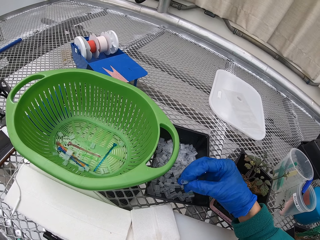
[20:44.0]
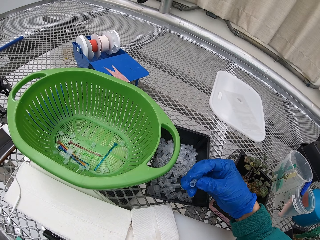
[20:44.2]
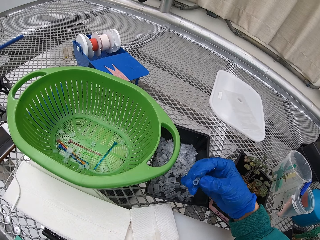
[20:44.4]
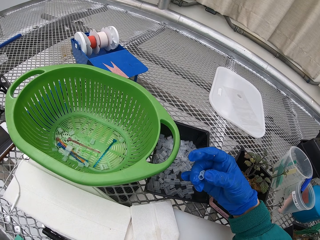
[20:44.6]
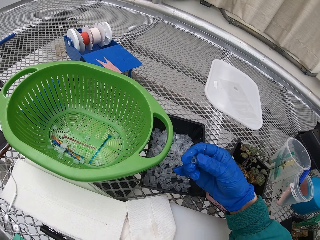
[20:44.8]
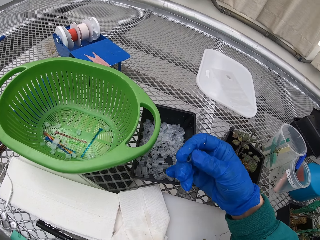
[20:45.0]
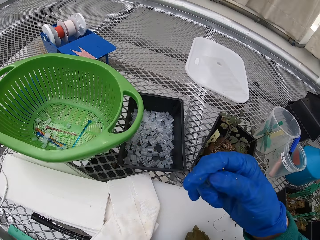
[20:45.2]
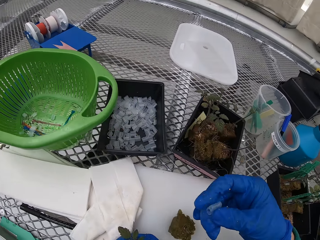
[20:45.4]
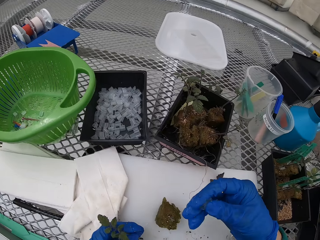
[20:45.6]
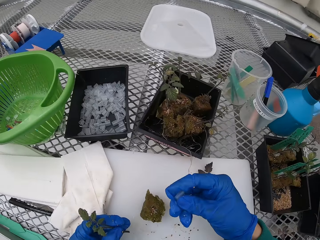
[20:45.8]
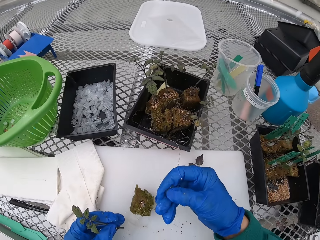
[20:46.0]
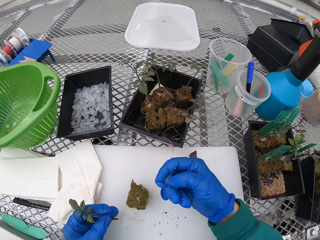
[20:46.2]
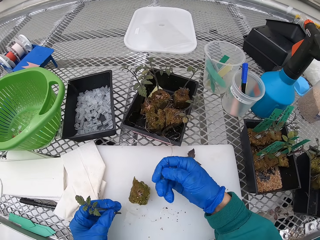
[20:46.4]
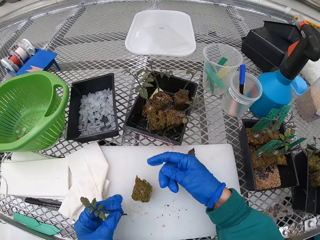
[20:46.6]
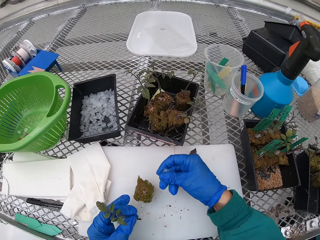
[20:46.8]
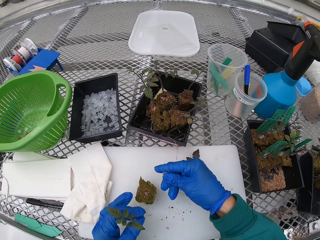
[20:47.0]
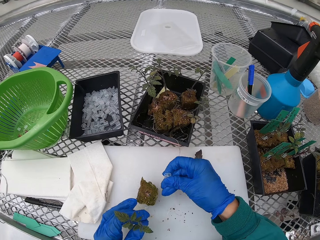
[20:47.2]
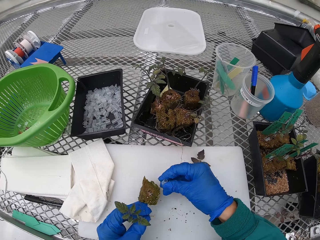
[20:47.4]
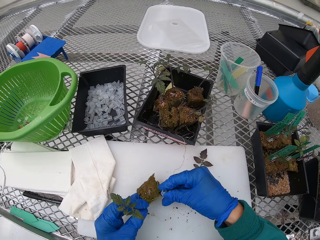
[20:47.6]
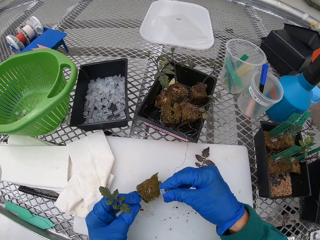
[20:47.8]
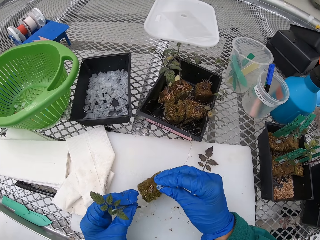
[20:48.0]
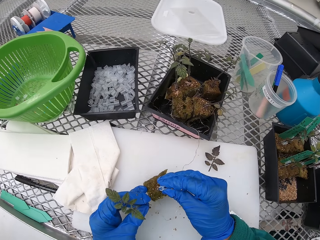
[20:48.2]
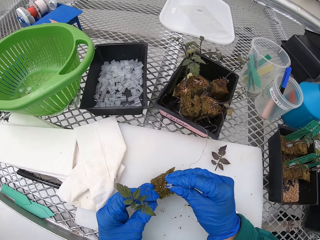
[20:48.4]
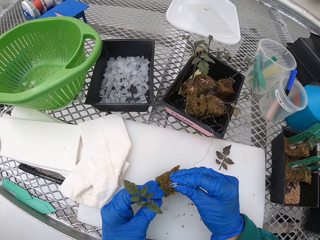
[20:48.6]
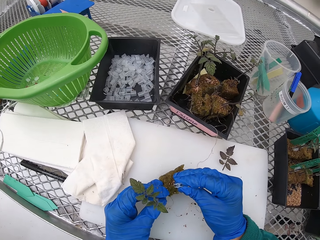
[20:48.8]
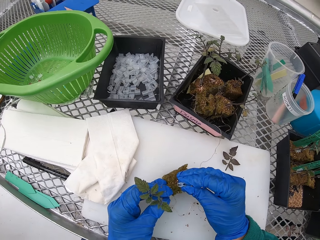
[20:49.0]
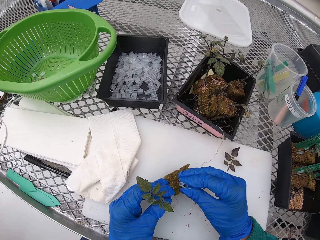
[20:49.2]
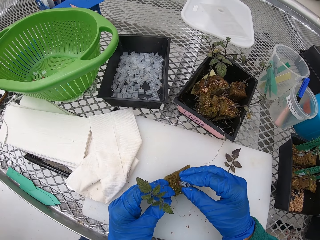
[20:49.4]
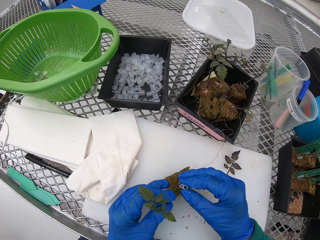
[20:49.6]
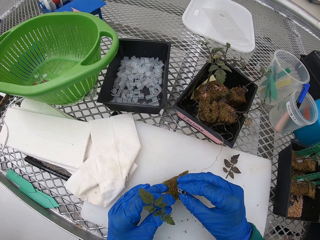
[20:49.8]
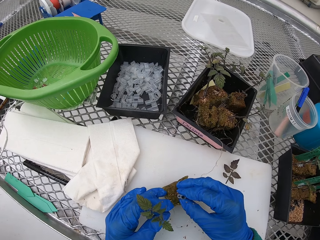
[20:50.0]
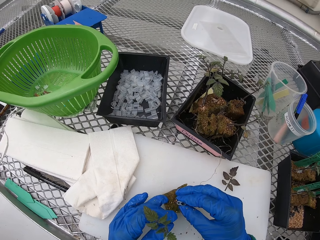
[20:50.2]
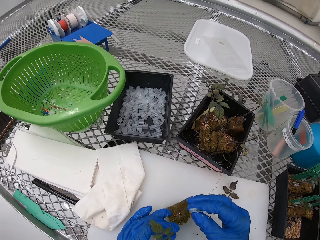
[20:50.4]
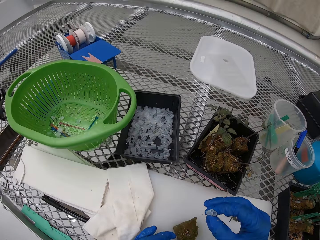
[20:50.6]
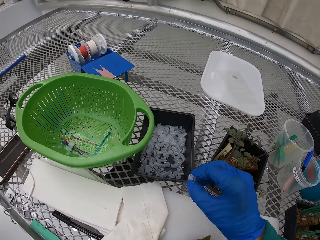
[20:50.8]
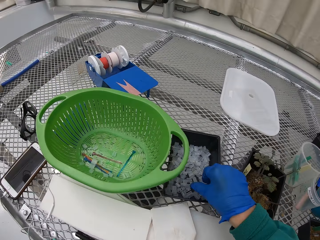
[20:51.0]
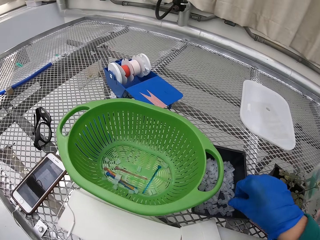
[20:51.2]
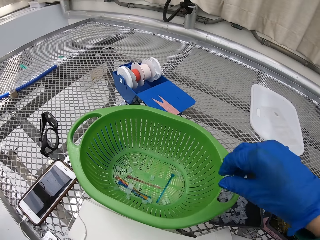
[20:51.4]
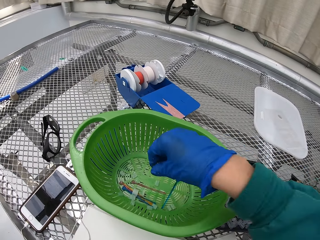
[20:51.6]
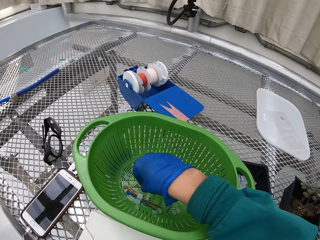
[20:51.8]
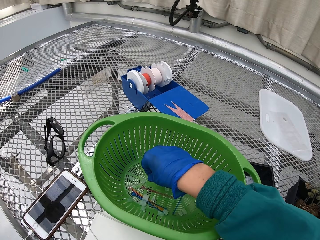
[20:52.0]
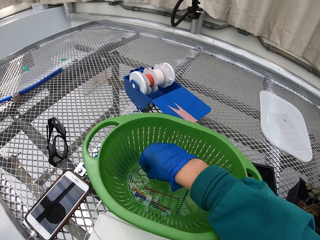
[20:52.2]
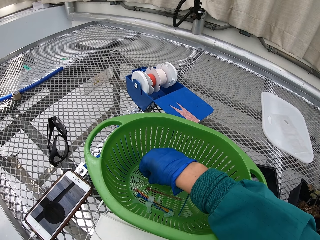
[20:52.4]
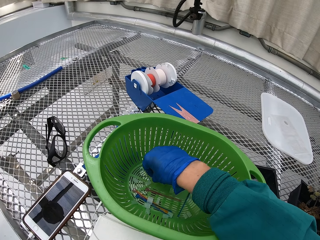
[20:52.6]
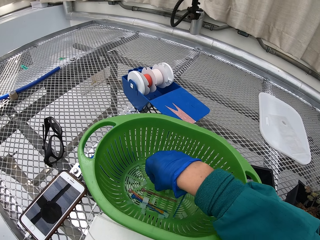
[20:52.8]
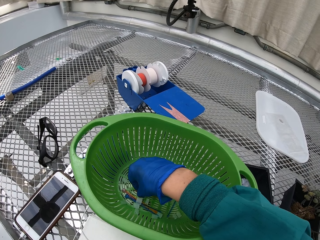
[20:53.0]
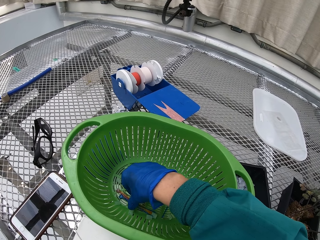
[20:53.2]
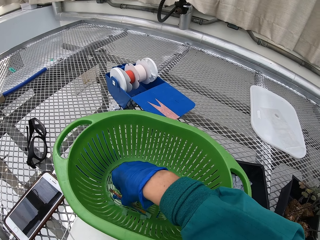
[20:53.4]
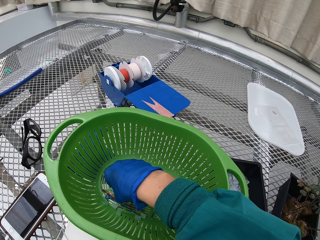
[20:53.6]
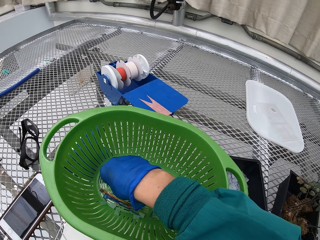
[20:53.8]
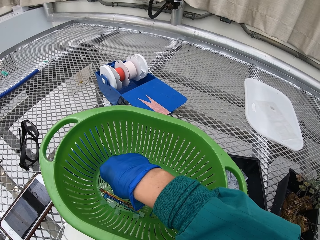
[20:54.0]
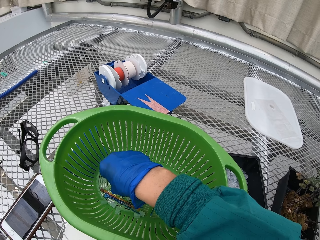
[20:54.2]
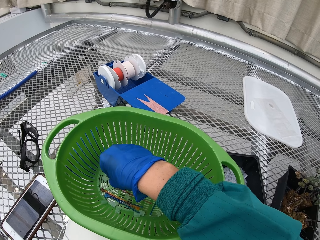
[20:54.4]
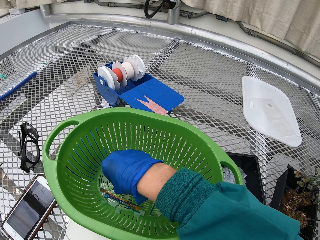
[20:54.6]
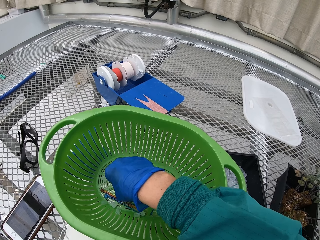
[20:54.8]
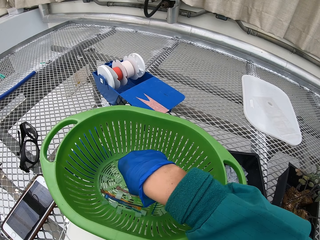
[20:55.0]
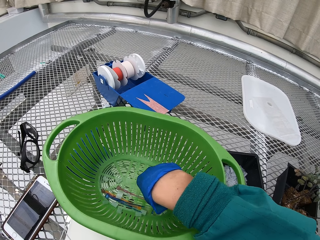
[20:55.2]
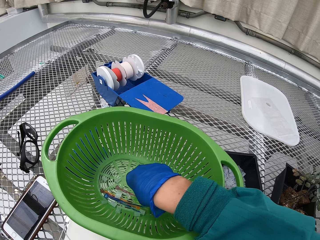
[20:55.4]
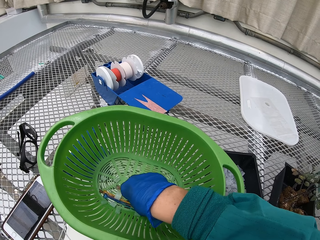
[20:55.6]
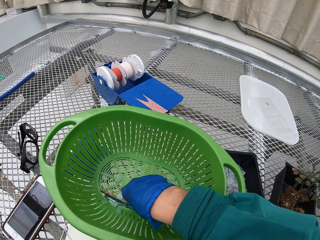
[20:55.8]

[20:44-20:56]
The camera wearer attaches the small plant on the plant. They join the flower with the floral tubes. They put a floral tube on the plastic bowl. They pick the floral tubes from the plastic bowl.

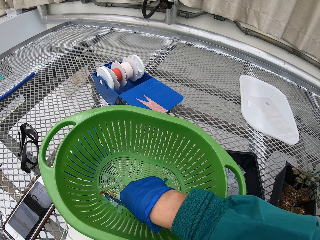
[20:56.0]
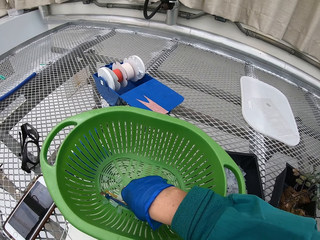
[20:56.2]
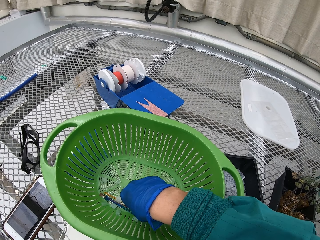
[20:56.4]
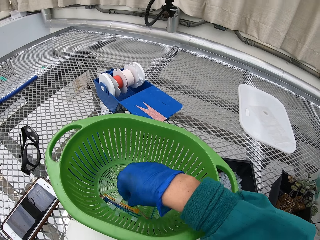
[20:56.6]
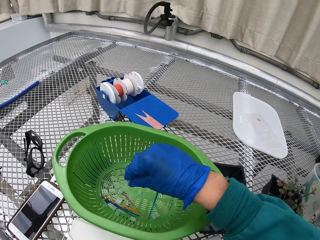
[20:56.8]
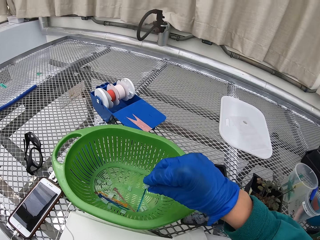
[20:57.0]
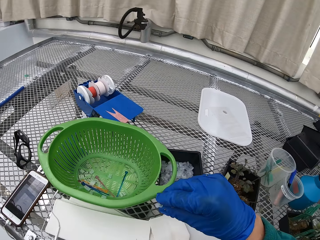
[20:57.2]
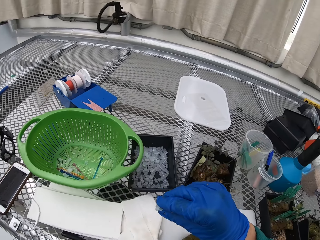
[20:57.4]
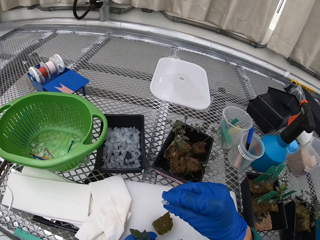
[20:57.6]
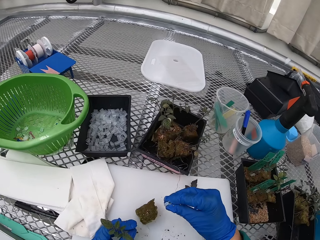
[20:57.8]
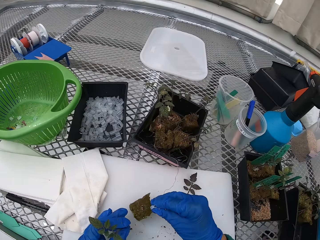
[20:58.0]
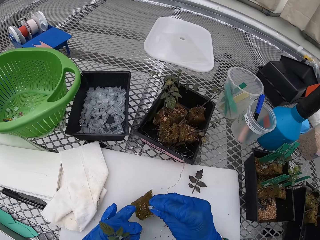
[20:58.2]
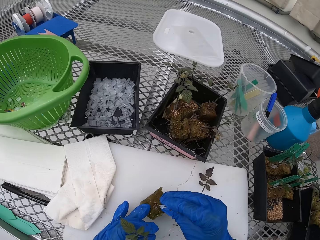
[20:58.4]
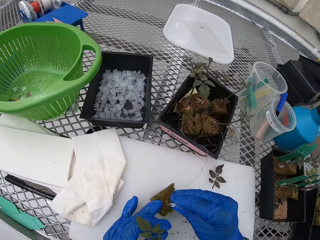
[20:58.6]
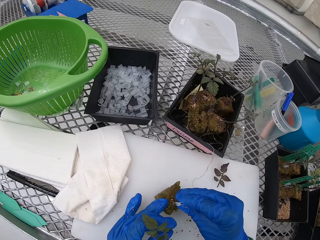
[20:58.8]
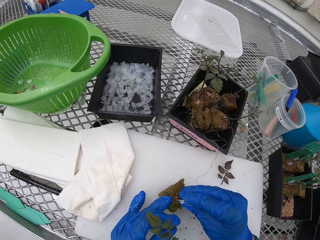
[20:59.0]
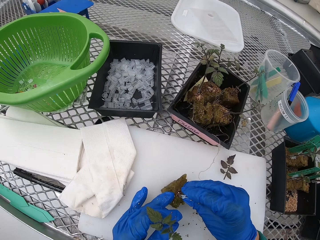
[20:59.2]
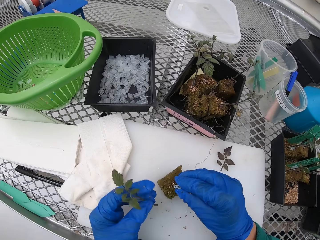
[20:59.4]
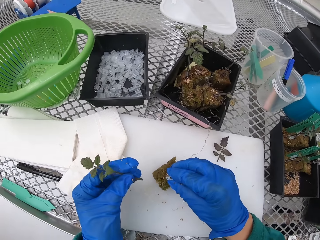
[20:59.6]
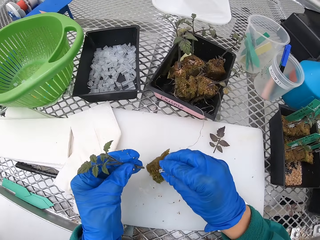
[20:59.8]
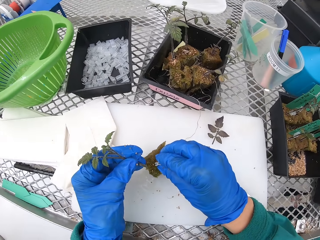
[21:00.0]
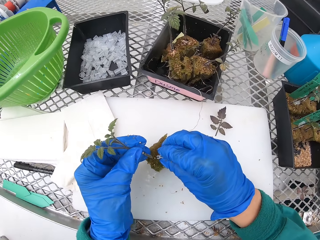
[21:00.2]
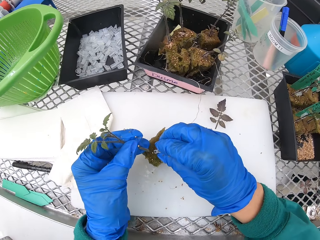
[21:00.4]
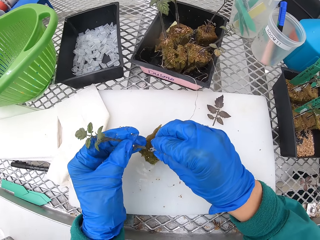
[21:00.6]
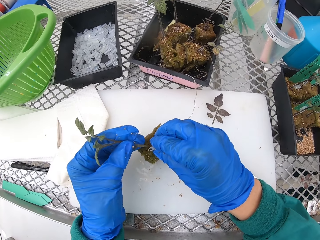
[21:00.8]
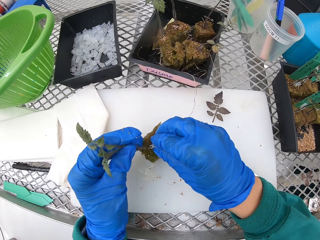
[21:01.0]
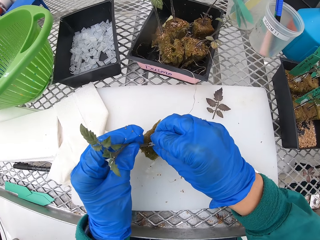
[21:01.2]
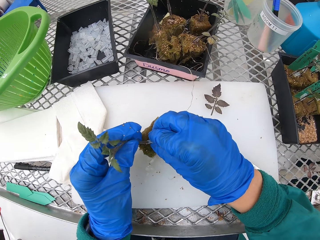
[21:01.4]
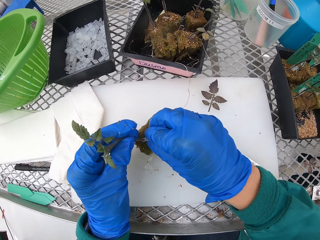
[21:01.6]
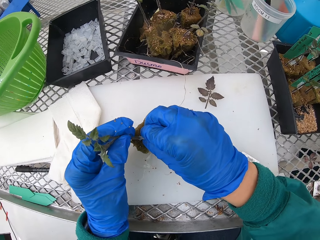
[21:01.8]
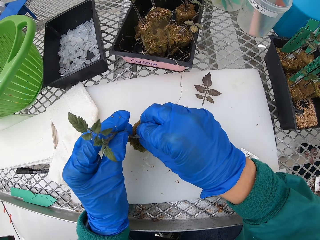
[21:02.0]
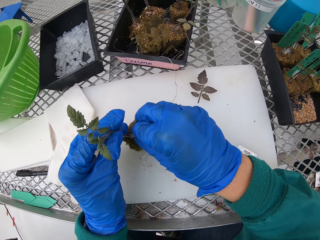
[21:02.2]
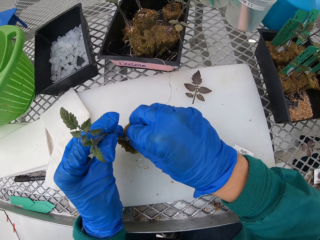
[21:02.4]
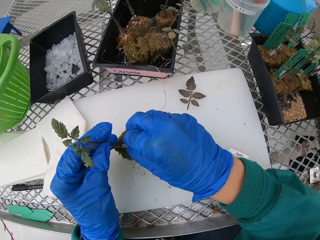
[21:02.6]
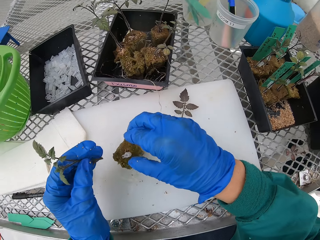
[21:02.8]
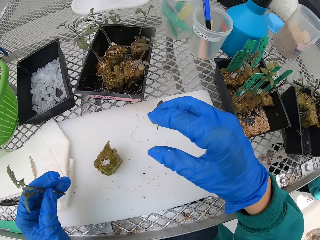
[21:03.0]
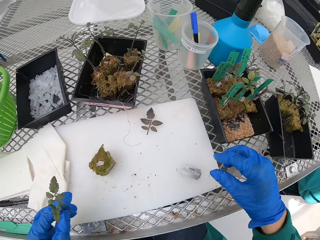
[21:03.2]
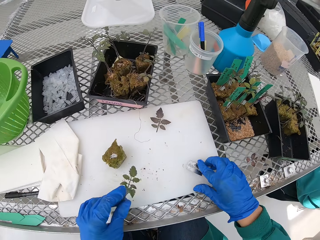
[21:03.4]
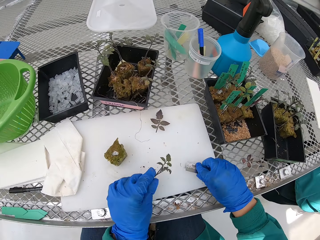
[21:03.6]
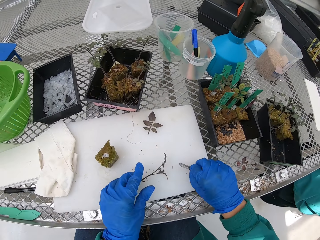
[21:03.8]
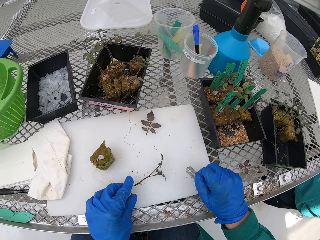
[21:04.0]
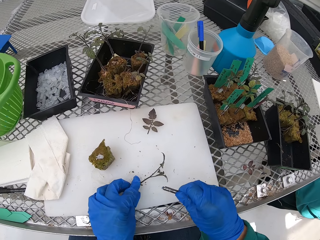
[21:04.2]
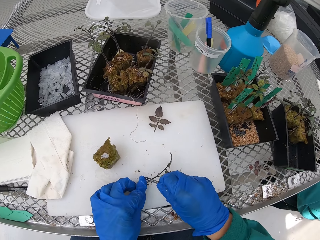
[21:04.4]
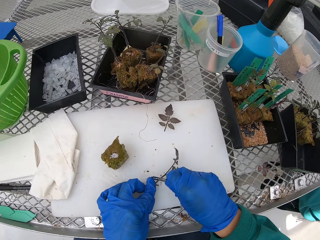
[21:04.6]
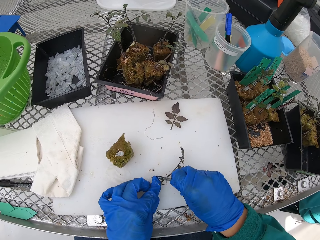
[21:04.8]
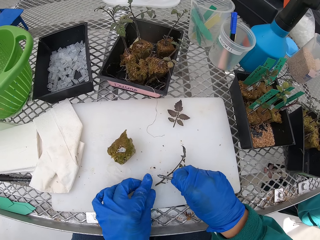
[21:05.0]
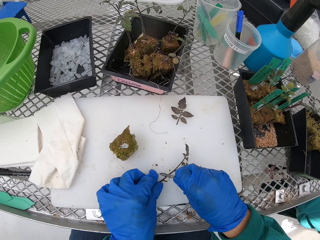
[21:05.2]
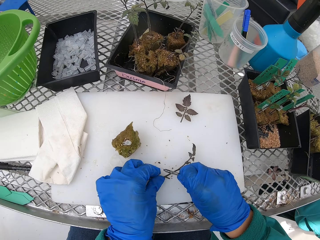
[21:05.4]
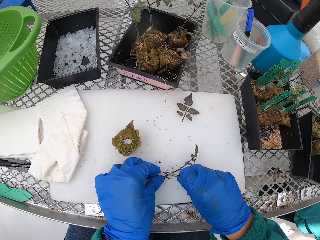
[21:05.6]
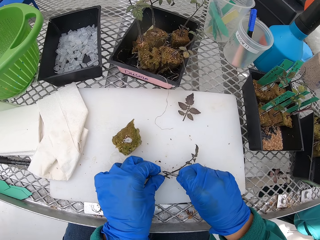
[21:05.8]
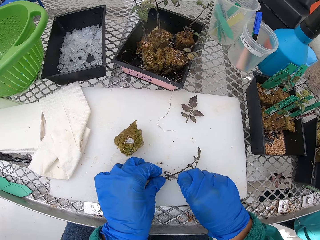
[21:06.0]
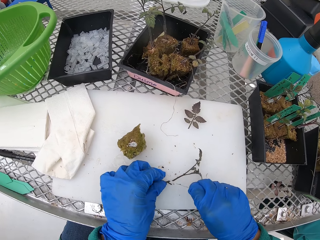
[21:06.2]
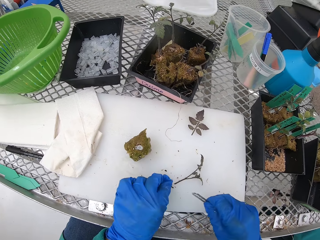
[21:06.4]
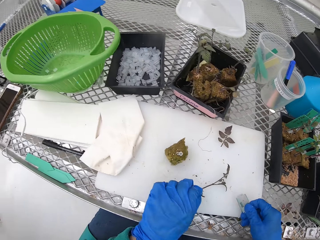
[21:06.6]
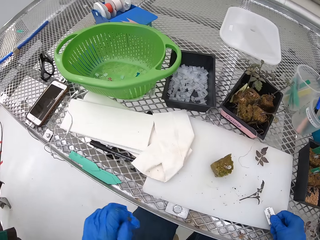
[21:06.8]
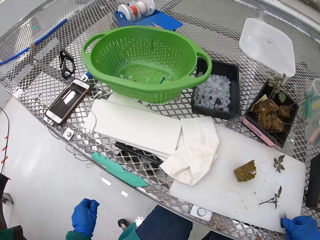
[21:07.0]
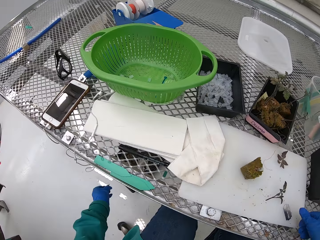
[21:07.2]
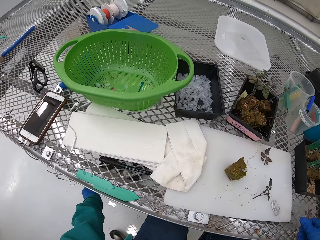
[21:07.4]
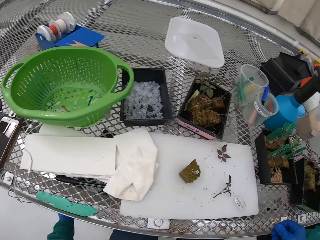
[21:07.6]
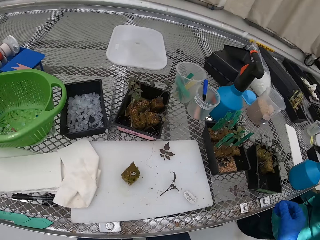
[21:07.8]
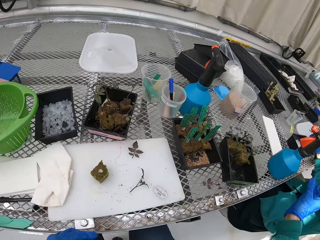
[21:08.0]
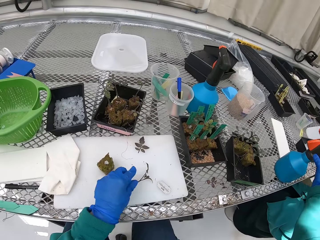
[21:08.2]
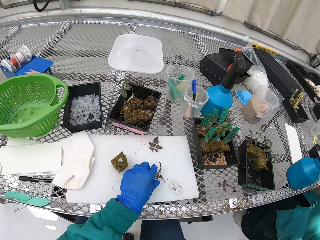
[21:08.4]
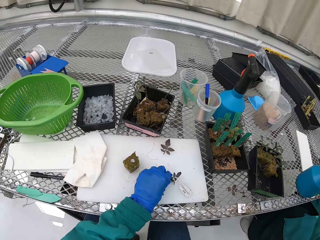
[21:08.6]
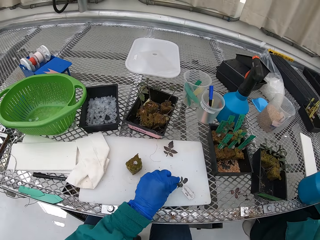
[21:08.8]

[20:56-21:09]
The camera wearer fixes the floral tubes on the flower stem. They fix the plant on the other plant. They pick up the blade. They cut the flower stem with the razor. They throw the flower stem into the waste bin.
